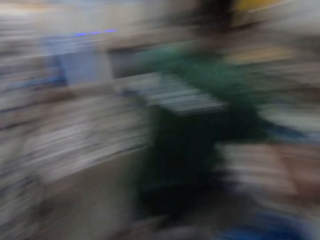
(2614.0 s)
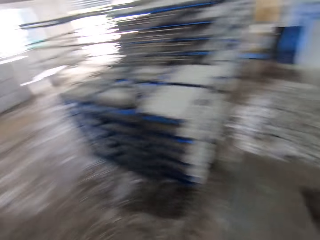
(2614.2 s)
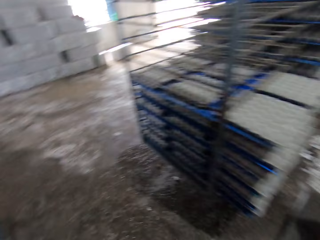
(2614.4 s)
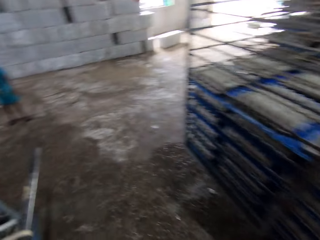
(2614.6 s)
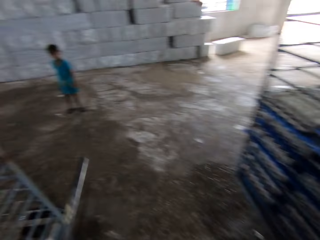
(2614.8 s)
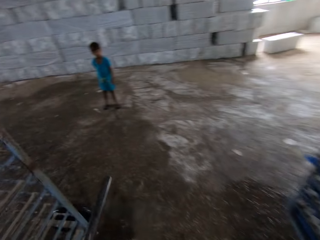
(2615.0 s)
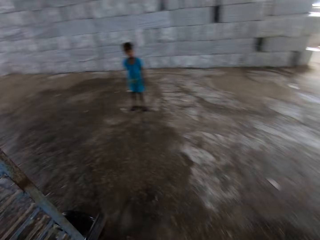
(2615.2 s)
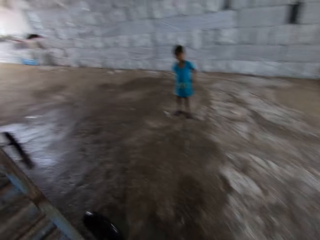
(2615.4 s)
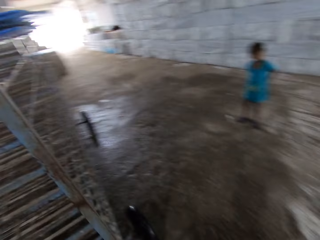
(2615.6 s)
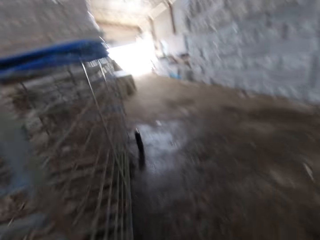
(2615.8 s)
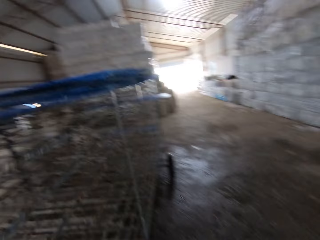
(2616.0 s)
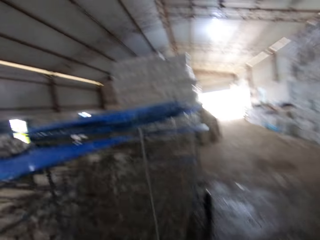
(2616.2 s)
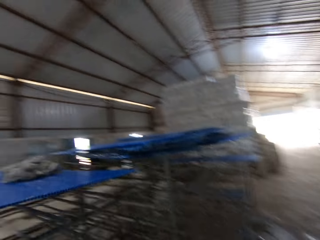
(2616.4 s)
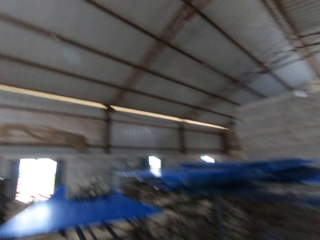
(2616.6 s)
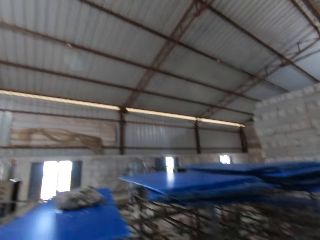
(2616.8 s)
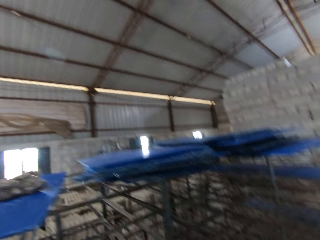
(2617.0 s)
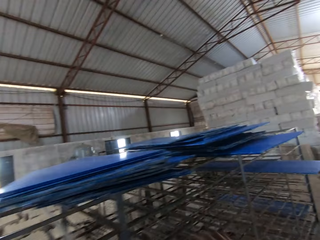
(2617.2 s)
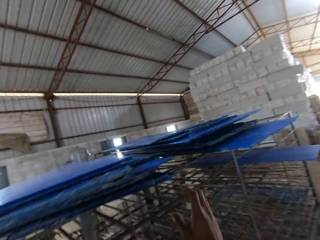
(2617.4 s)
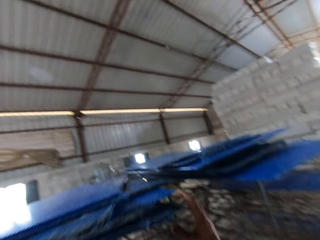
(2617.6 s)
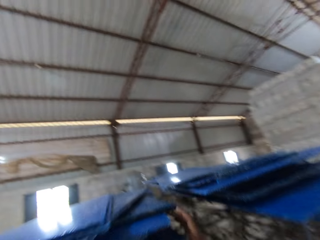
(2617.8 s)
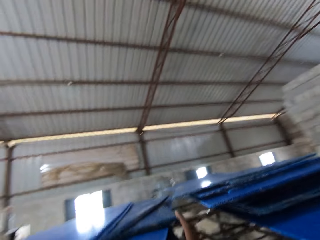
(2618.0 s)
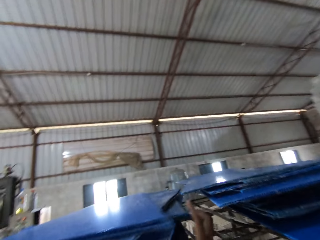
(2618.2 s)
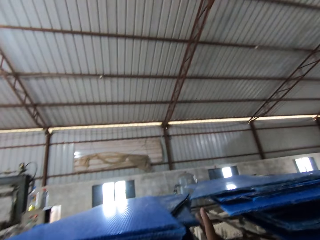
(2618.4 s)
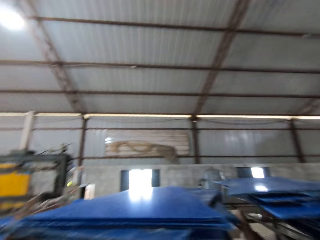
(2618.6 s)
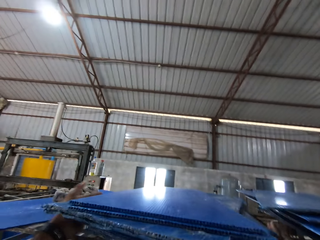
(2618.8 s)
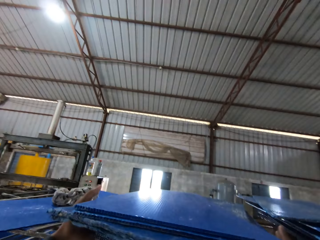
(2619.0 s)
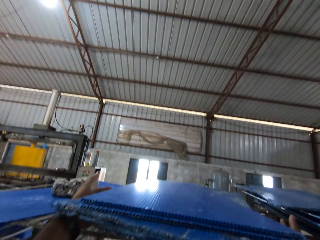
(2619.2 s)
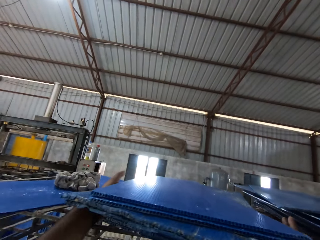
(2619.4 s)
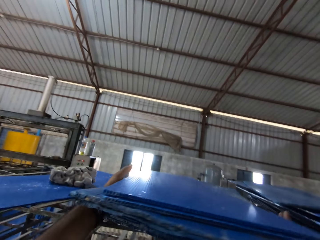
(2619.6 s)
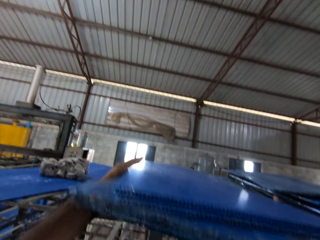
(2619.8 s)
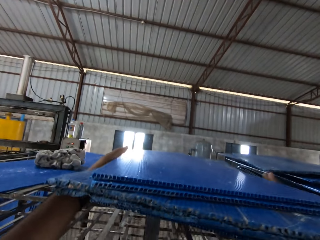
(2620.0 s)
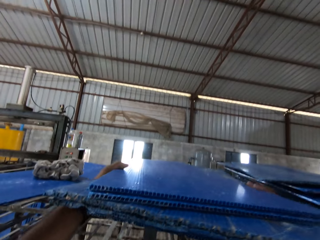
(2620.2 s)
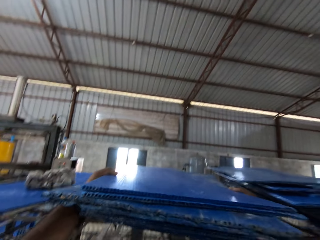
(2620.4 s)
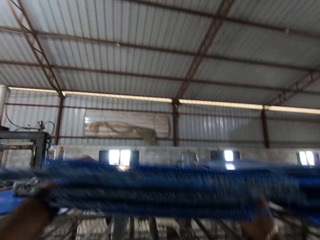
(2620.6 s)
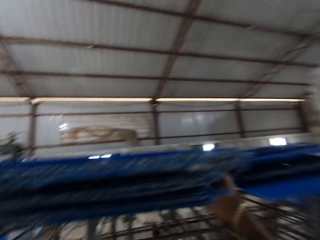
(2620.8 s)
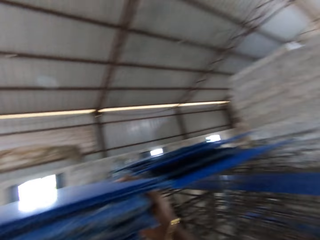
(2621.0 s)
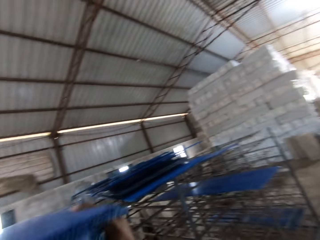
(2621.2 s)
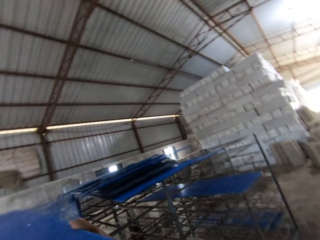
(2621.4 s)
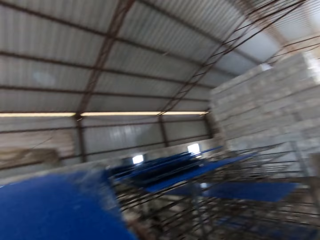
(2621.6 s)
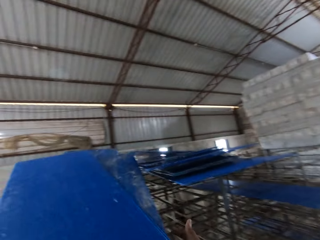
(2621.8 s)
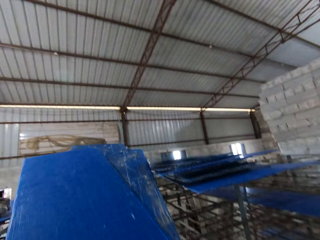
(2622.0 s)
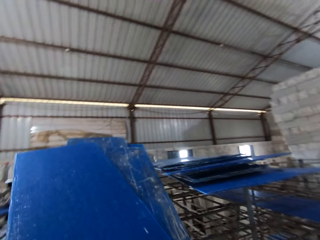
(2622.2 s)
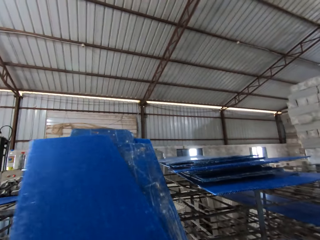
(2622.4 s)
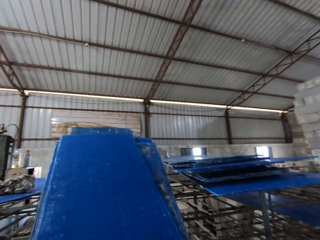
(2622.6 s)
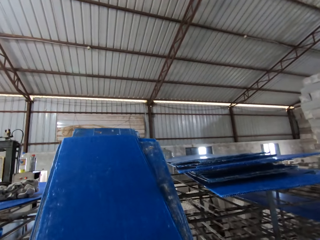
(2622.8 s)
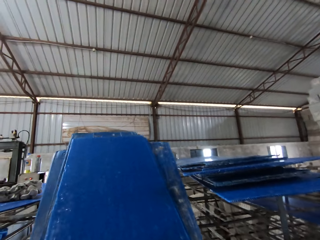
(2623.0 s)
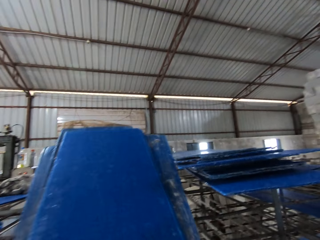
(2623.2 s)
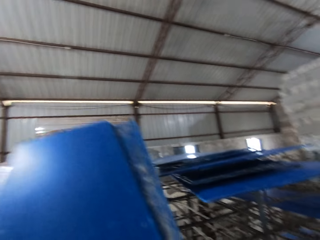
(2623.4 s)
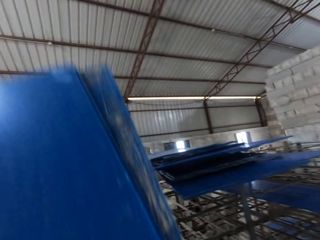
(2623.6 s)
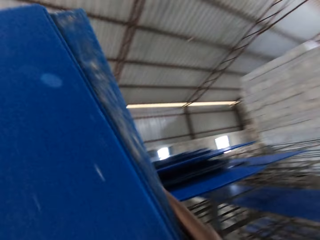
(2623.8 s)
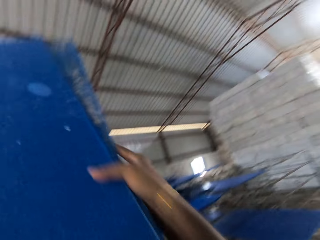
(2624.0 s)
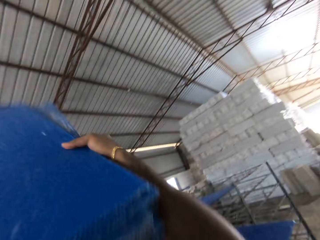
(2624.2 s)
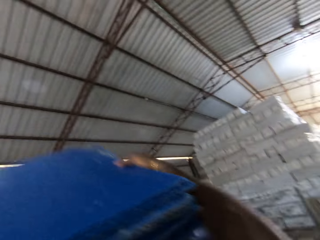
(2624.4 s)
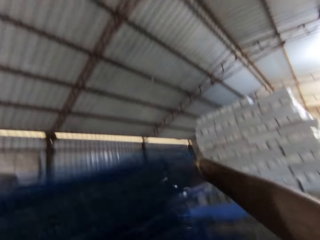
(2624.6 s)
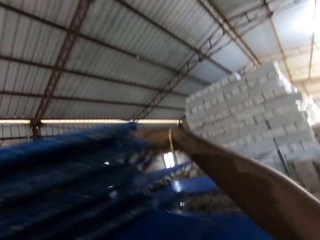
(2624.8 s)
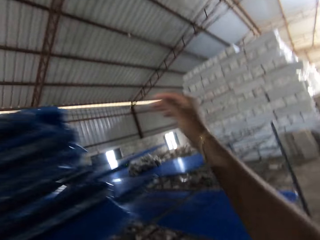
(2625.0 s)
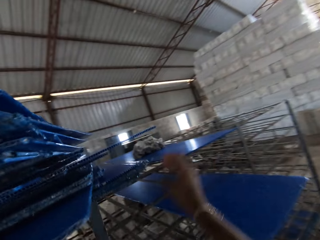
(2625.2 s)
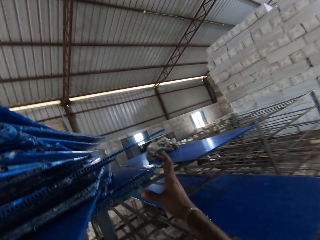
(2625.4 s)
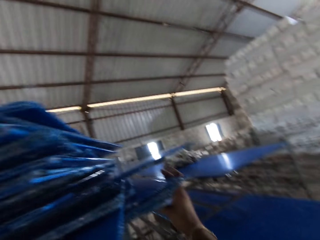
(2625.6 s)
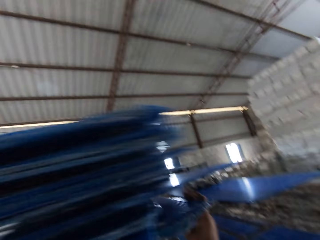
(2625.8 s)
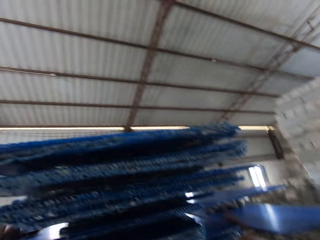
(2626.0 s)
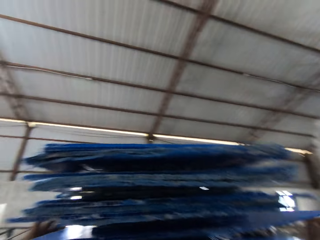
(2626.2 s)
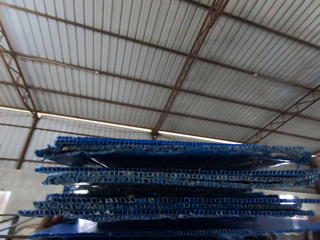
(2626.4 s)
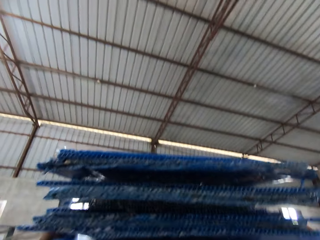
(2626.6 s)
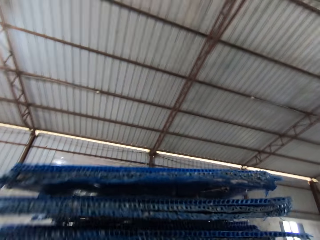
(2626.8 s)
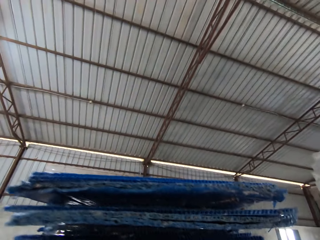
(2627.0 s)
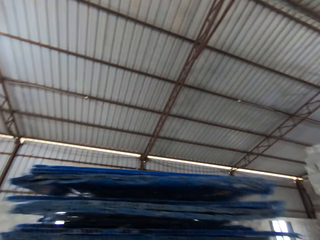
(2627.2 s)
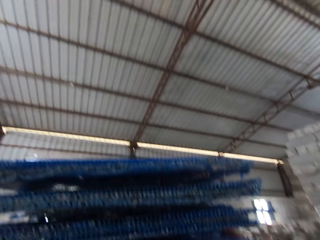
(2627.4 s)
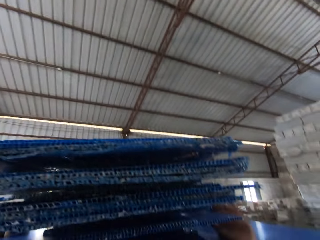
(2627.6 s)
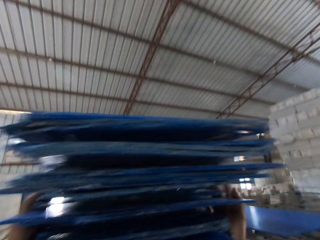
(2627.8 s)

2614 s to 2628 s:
The camera wearer walks around. They arrange the plastic sheets on the rack with both hands. They pick cards. They carry the plastic sheets from the rack with both hands. They drop the plastic sheets on the rack with both hands. They arrange the plastic sheets on the rack with both hands.

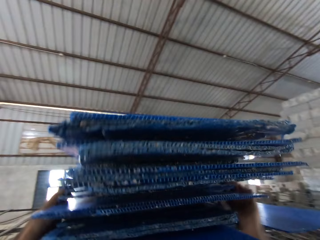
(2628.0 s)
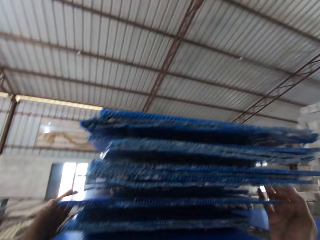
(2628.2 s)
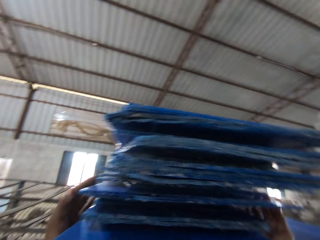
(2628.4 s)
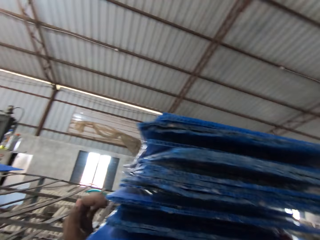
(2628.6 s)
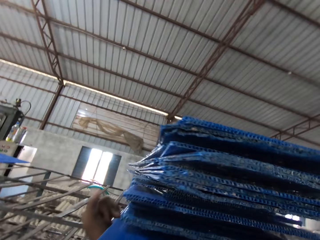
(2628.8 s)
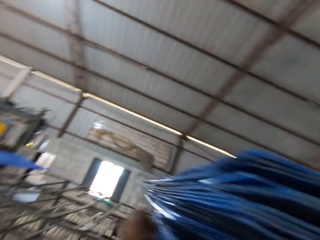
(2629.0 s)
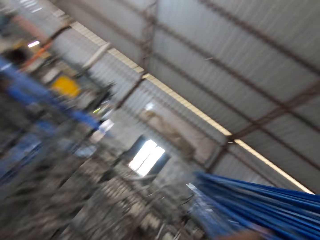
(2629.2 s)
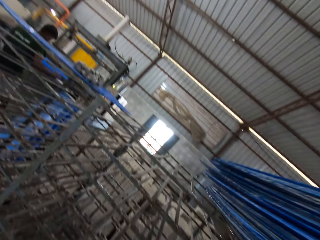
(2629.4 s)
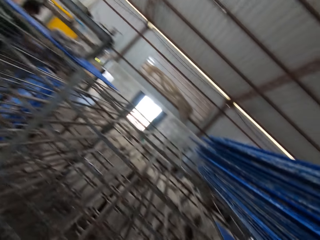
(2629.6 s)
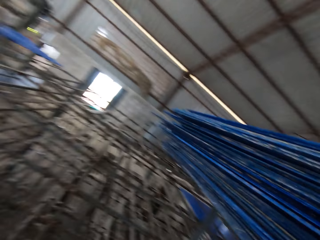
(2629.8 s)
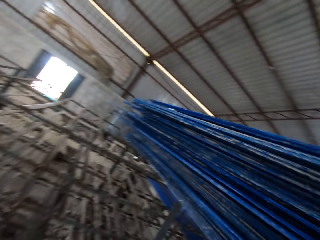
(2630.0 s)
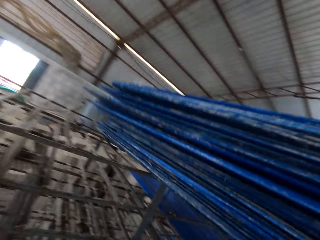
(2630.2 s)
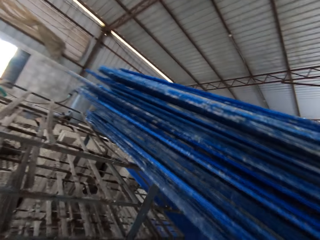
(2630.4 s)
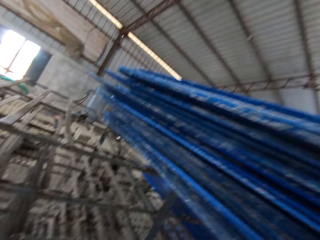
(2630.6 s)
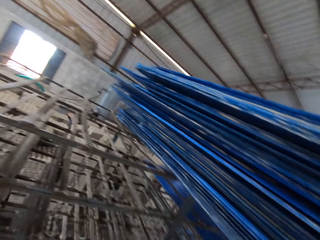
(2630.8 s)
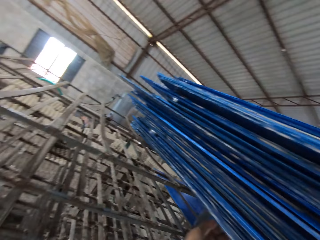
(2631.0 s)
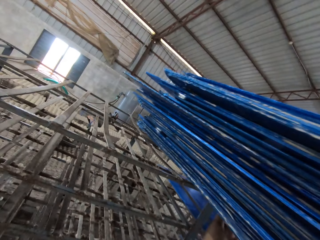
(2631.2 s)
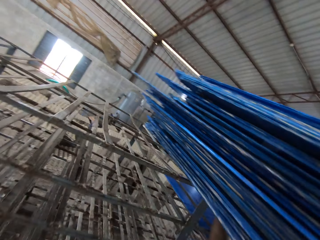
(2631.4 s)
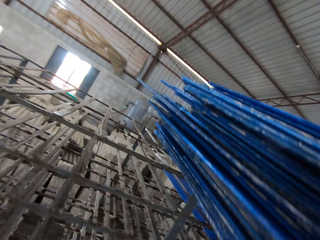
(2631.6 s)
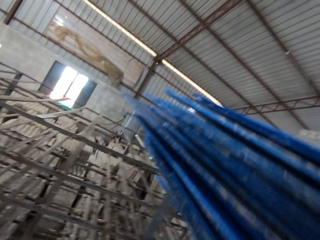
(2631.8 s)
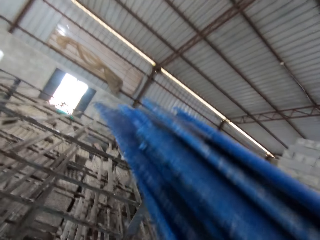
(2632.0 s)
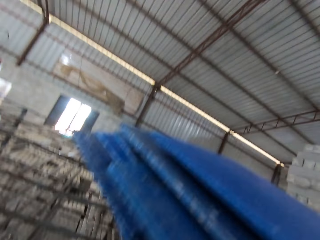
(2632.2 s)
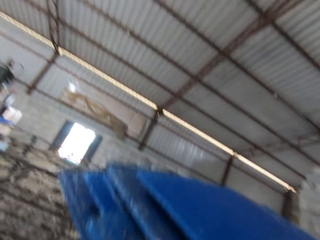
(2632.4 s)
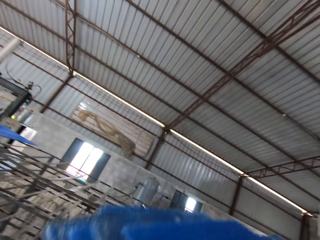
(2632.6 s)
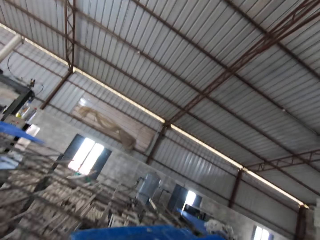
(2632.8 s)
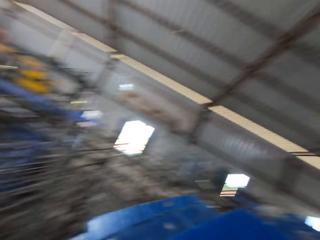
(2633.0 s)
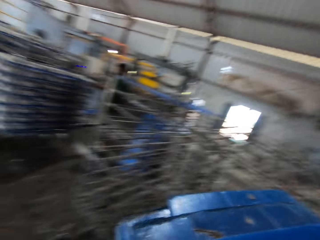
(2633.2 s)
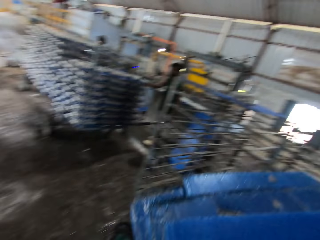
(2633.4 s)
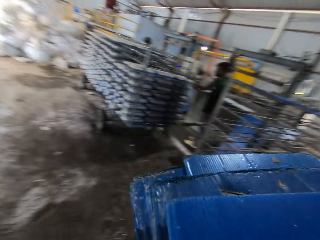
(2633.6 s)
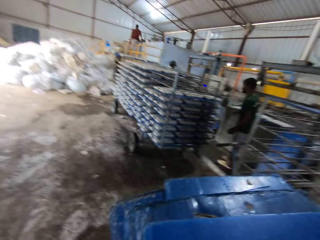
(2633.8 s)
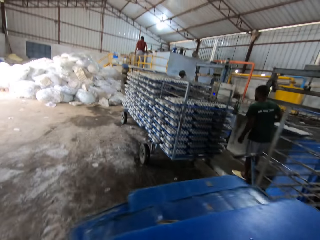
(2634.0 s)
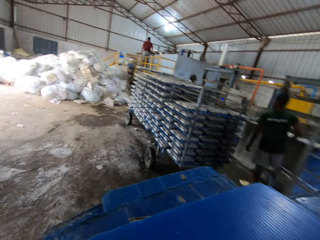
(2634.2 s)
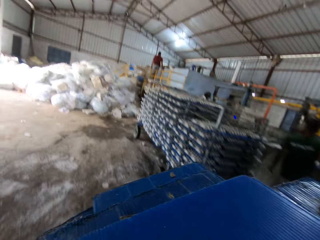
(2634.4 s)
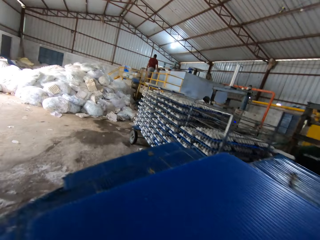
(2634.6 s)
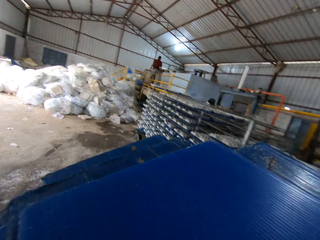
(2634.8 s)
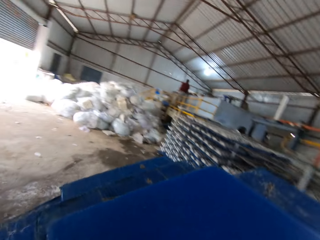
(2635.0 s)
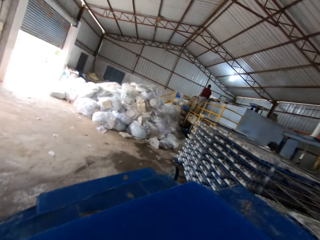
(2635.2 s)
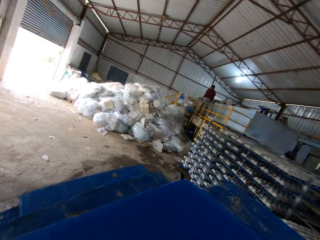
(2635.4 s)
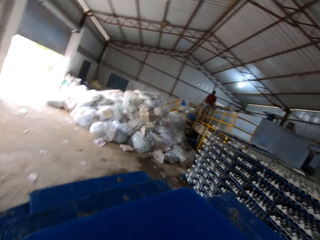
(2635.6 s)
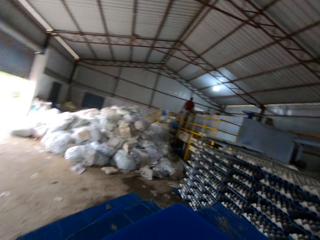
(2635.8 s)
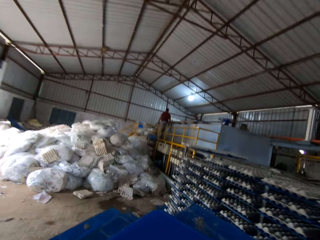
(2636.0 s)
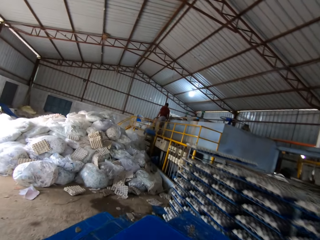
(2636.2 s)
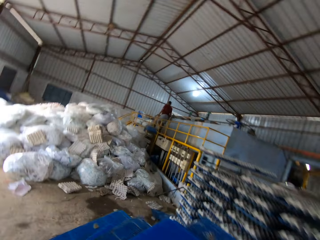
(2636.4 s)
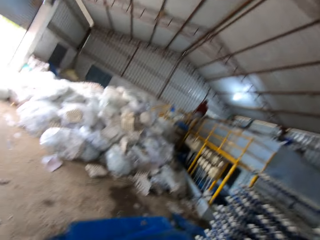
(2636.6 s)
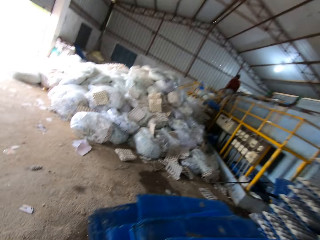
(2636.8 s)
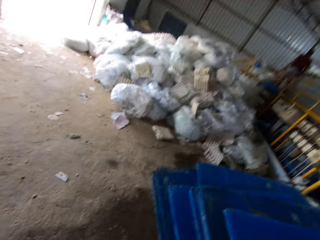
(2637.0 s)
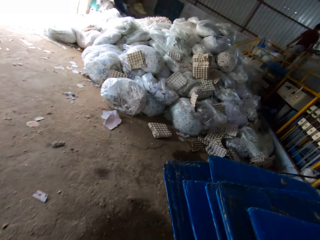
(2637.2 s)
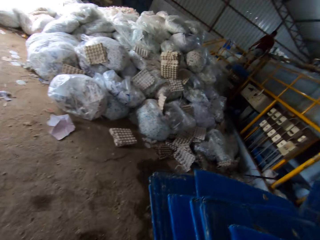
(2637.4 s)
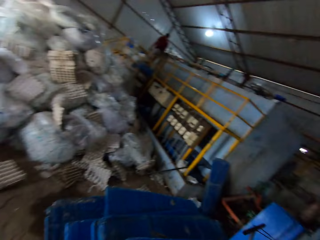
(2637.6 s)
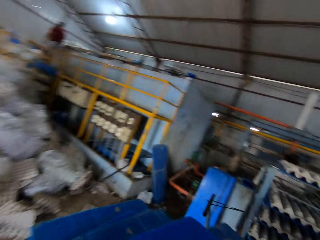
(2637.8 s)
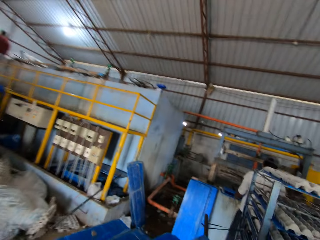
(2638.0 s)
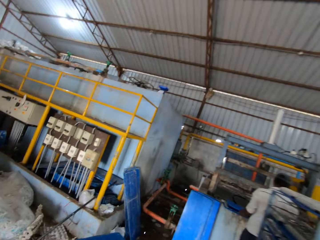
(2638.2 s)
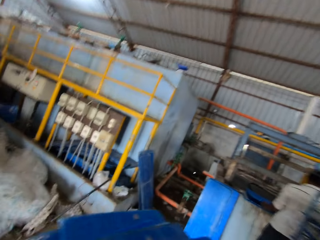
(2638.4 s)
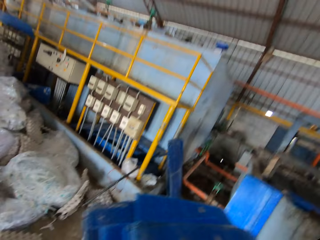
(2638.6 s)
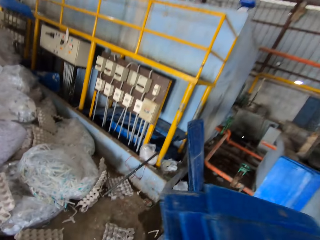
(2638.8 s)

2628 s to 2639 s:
The camera wearer moves the plastic sheets on the rack with both hands. They carry the plastic sheets from the rack with both hands. They walk around.
